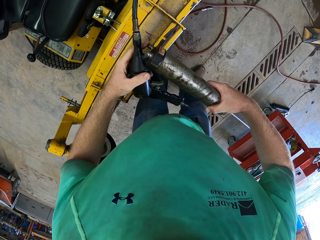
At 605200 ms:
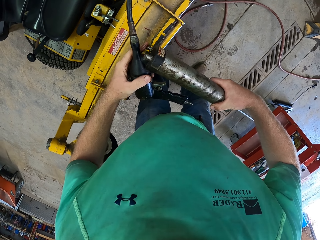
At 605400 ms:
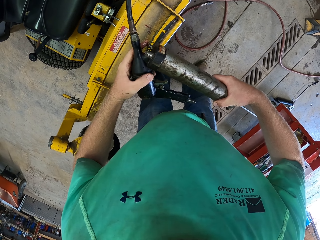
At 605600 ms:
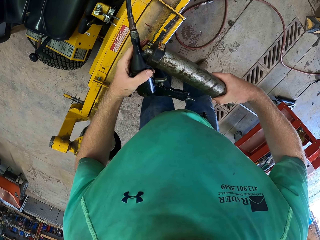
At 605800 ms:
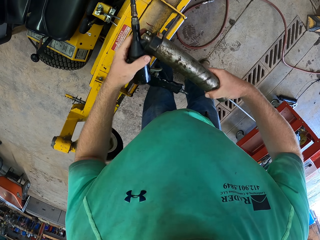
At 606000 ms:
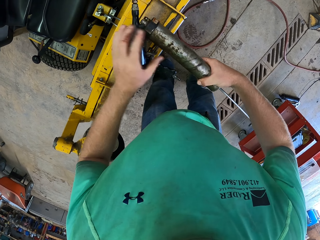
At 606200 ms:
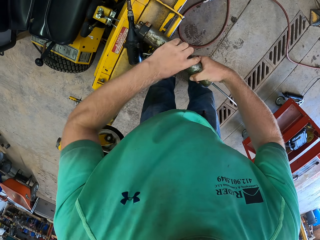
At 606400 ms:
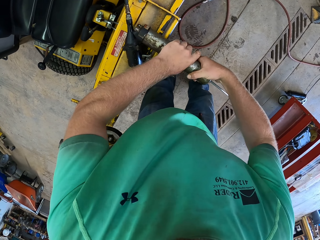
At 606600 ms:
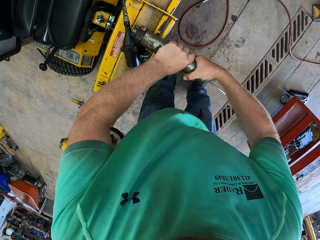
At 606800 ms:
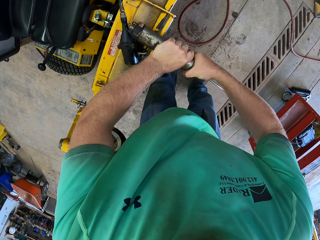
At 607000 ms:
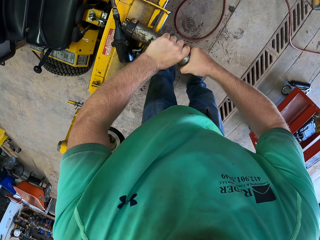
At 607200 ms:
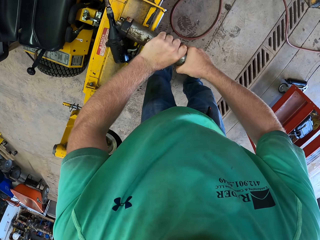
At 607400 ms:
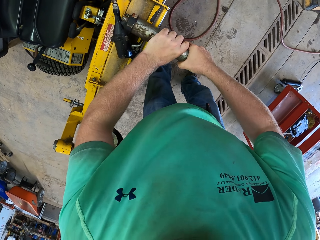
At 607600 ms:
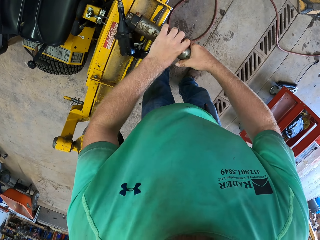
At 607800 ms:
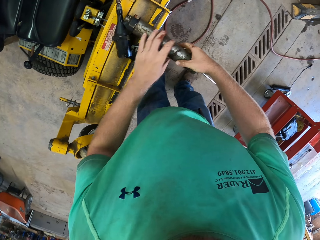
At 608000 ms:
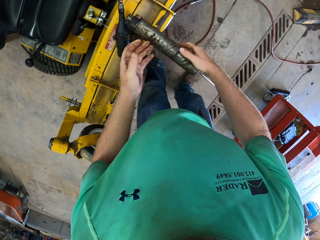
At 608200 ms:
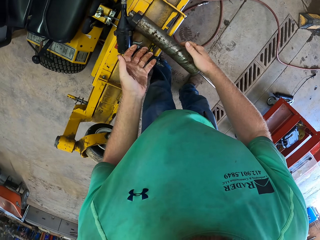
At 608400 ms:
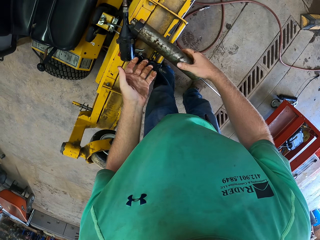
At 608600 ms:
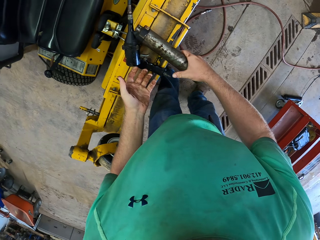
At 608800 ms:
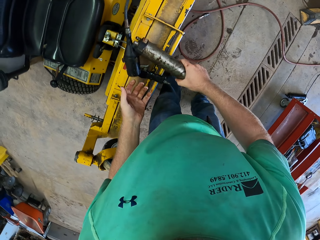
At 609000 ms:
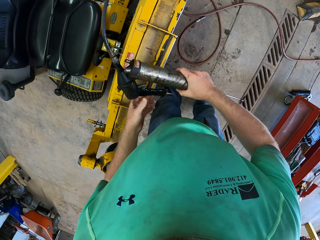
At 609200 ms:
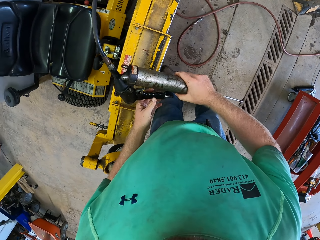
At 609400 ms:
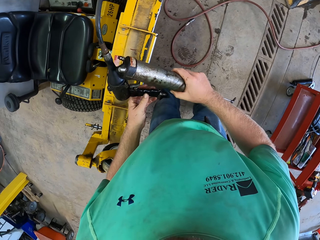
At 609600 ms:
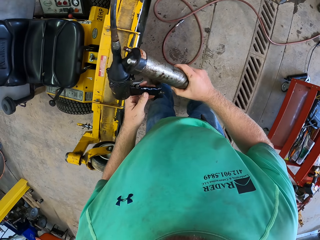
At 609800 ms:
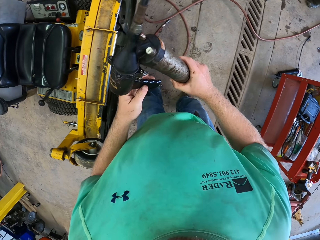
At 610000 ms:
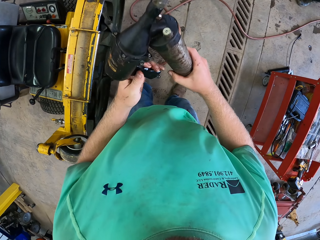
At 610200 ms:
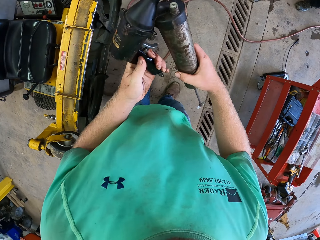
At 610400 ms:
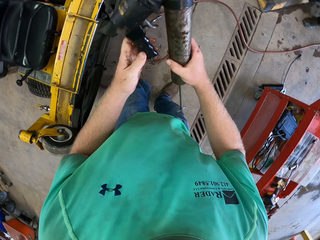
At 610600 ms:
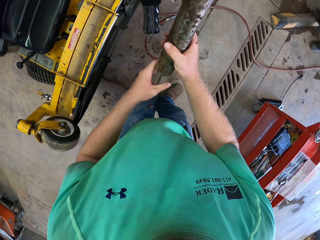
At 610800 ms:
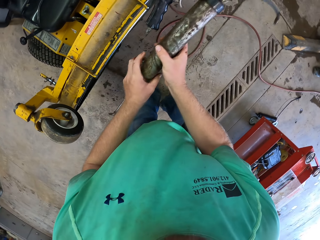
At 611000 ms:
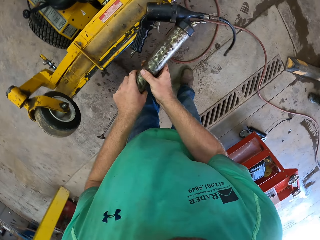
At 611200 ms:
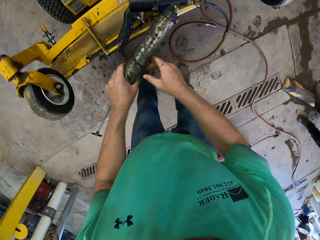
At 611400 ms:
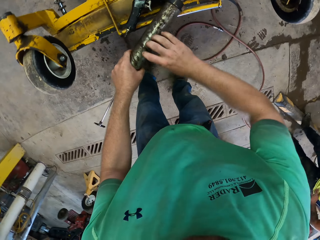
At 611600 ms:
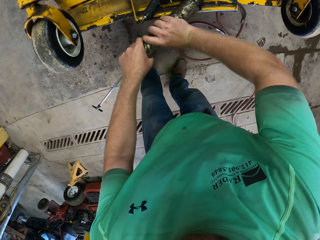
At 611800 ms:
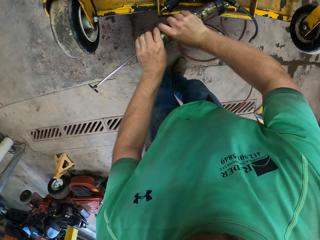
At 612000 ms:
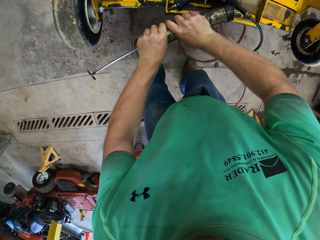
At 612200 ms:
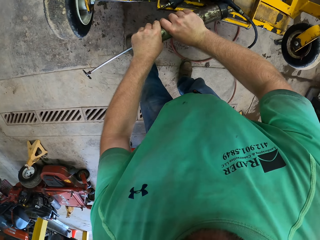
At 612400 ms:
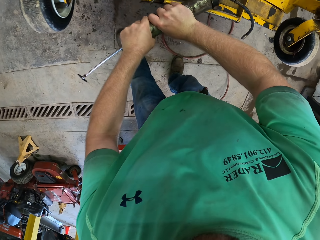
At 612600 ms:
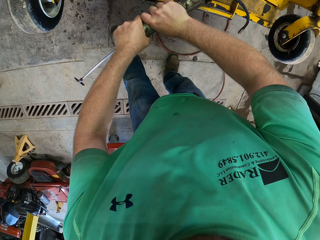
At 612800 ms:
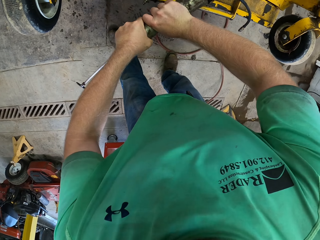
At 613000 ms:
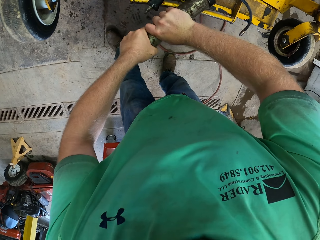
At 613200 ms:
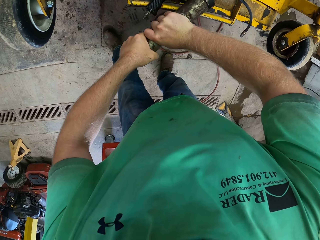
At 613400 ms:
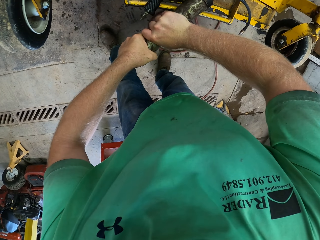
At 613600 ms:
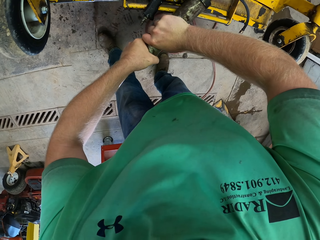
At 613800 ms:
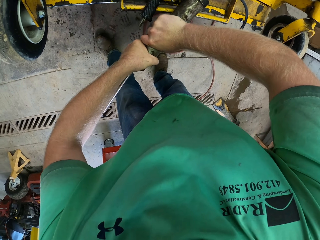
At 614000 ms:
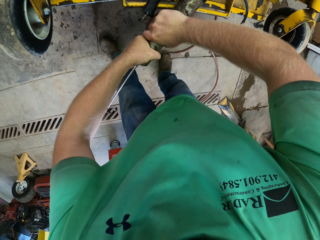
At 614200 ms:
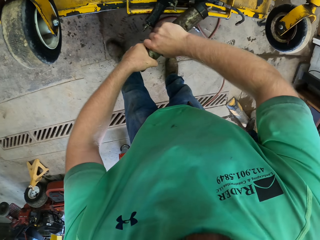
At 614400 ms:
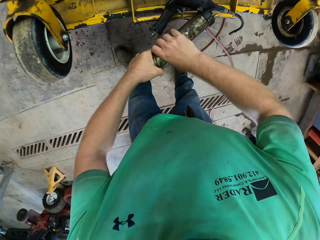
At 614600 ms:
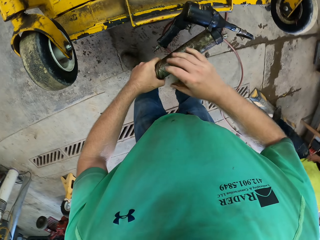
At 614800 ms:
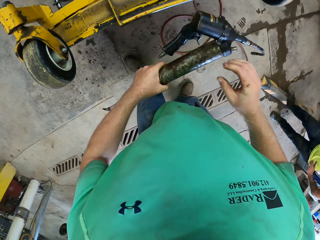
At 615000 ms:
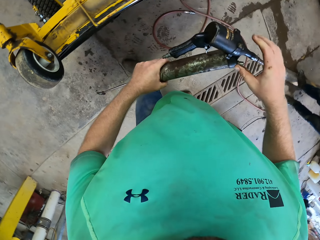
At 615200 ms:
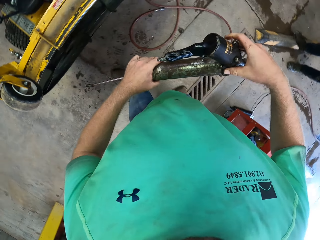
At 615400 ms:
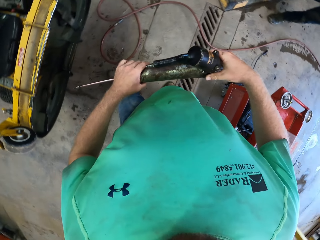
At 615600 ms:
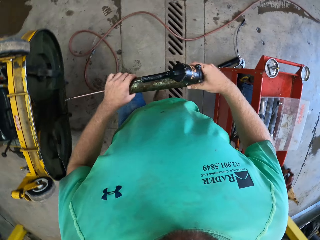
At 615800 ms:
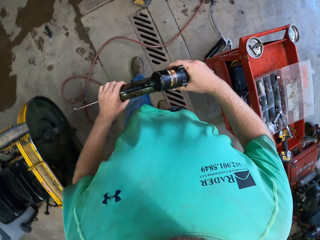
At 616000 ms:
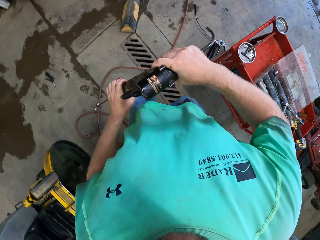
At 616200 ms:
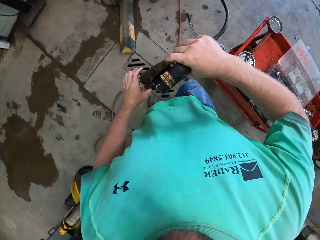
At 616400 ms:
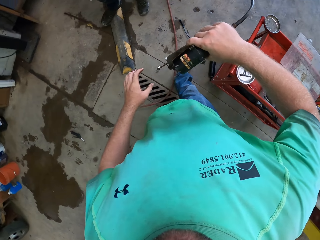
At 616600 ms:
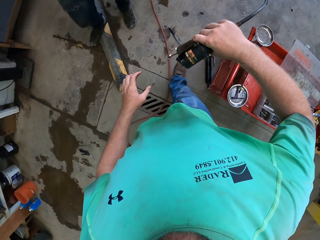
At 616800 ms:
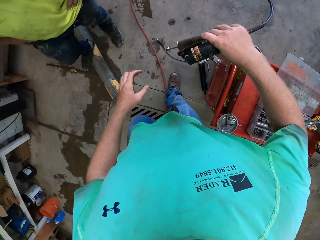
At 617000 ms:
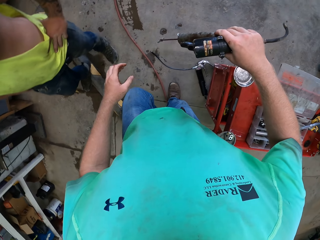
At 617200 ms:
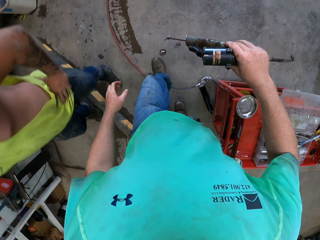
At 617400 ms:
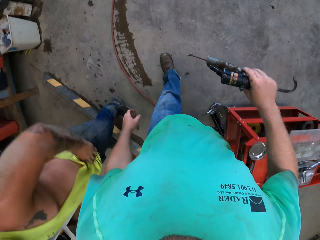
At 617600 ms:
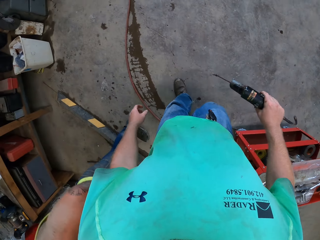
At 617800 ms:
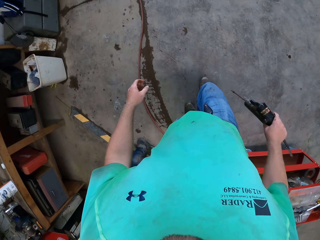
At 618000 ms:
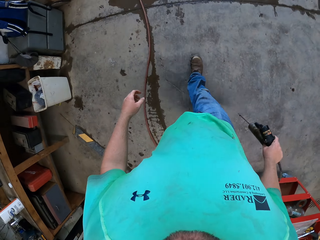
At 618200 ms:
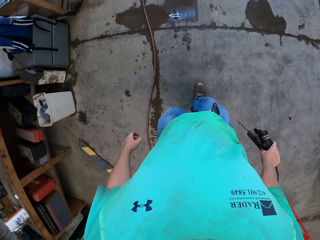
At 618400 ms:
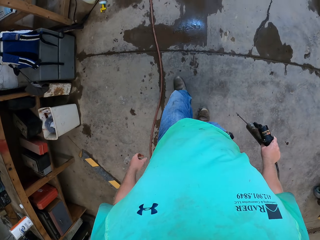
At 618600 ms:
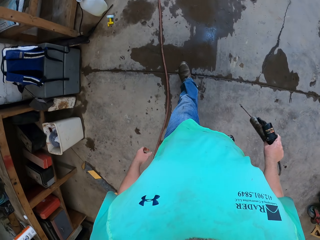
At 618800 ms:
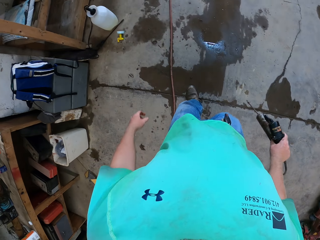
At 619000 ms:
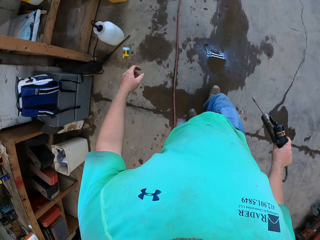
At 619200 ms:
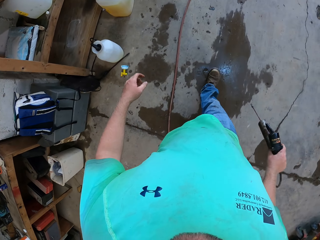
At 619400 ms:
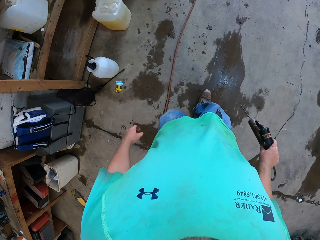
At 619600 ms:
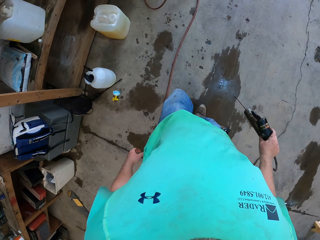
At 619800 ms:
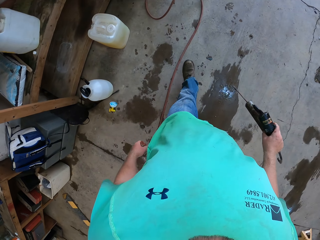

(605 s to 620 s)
The camera wearer holds the head of the grease gun. He loosens the cylinder of the spray gun on the machine with his hands. He takes the spray gun with his right hand. He tightens the grease gun. He loosens the cylinder of the spray gun on the machine with his hands. He takes the spray gun from the machine with his left hand. He moves around the workshop with the spray gun in his right hand.

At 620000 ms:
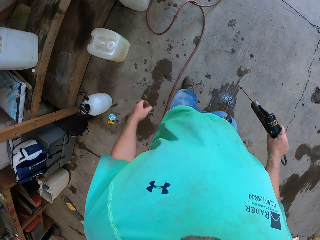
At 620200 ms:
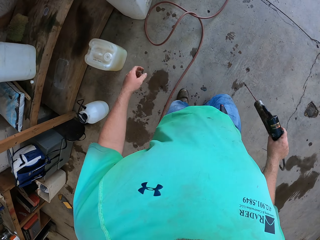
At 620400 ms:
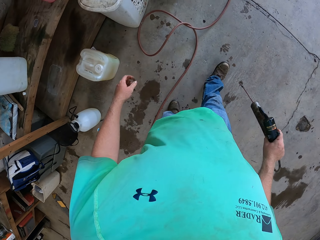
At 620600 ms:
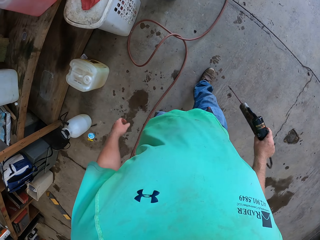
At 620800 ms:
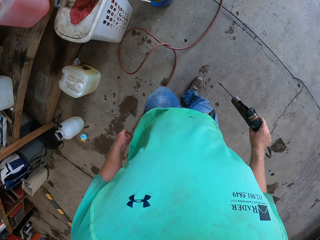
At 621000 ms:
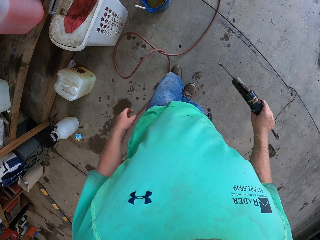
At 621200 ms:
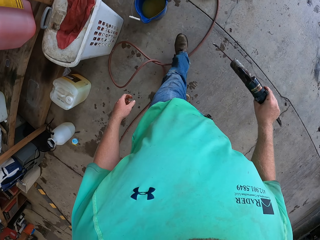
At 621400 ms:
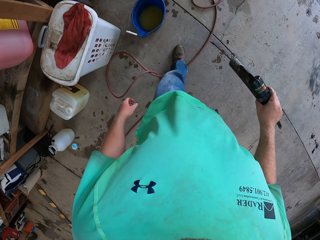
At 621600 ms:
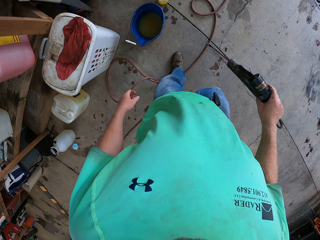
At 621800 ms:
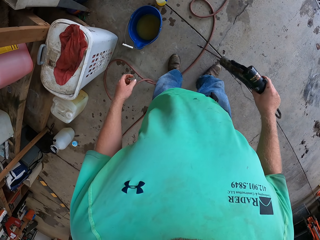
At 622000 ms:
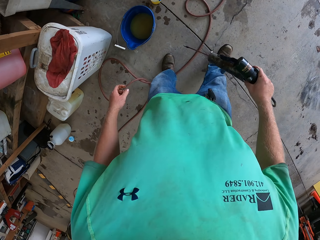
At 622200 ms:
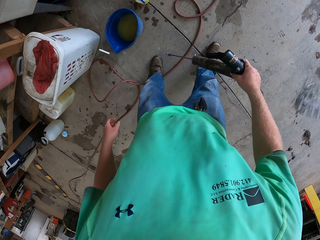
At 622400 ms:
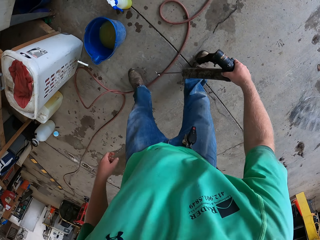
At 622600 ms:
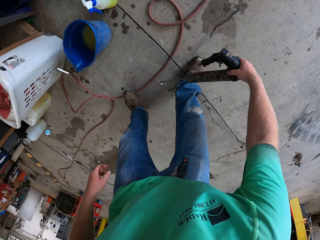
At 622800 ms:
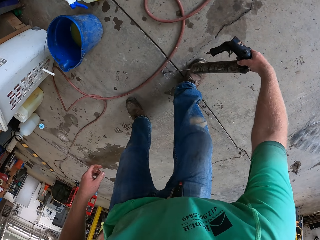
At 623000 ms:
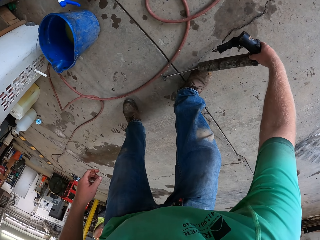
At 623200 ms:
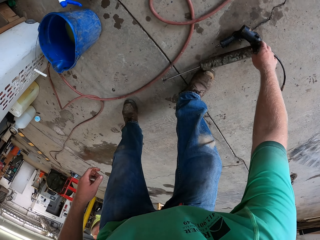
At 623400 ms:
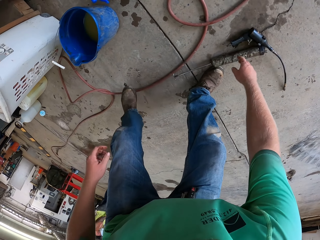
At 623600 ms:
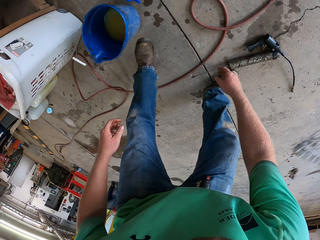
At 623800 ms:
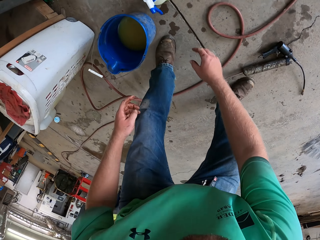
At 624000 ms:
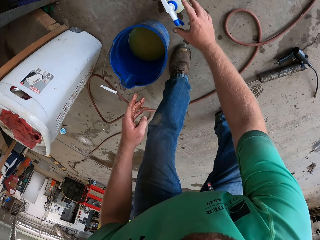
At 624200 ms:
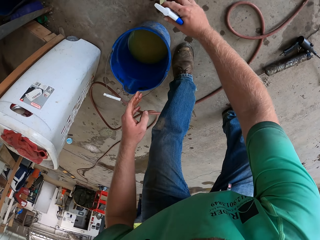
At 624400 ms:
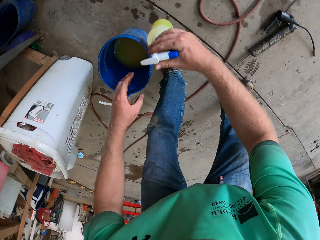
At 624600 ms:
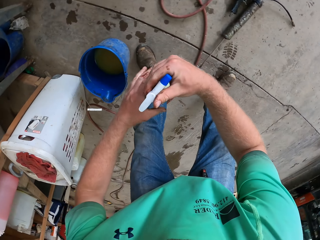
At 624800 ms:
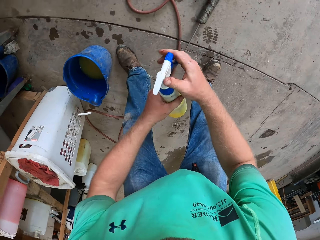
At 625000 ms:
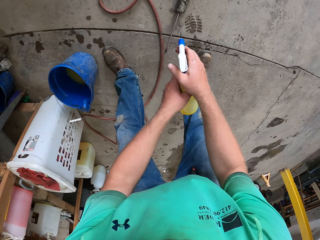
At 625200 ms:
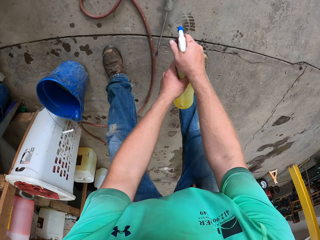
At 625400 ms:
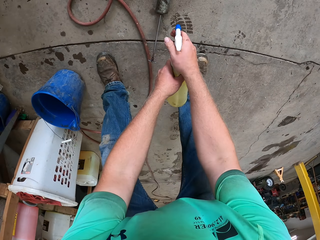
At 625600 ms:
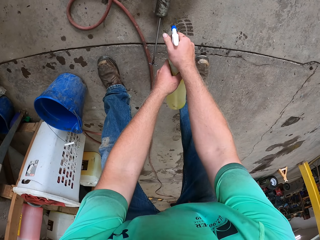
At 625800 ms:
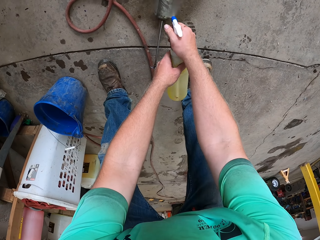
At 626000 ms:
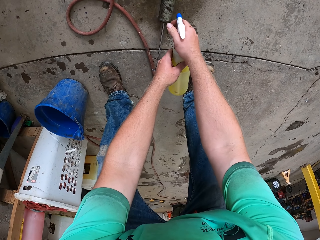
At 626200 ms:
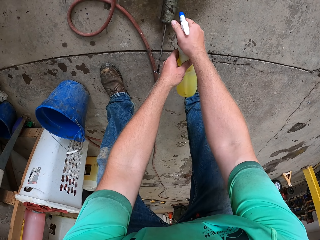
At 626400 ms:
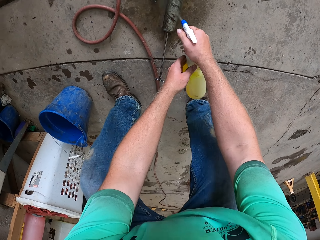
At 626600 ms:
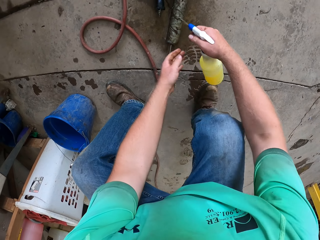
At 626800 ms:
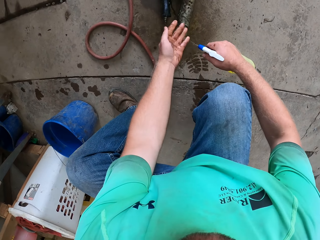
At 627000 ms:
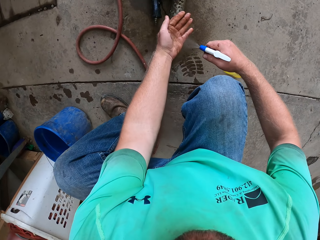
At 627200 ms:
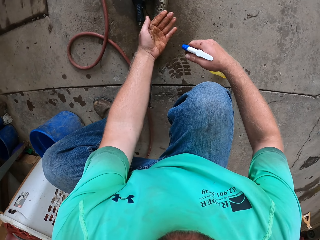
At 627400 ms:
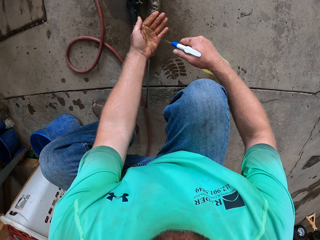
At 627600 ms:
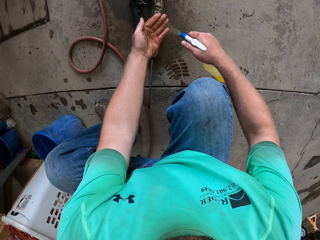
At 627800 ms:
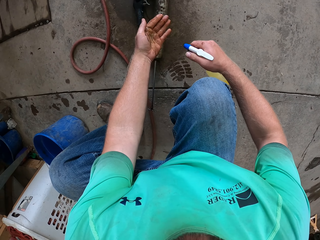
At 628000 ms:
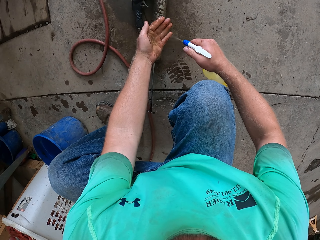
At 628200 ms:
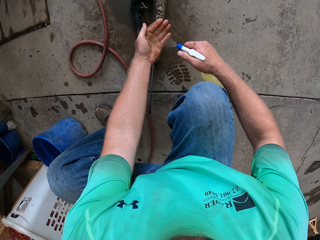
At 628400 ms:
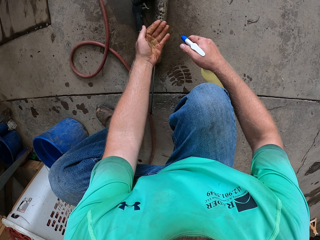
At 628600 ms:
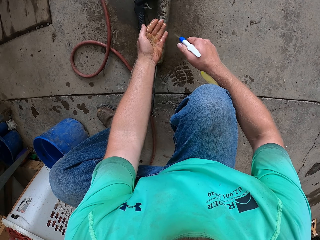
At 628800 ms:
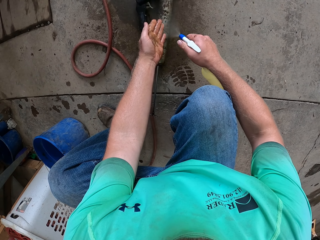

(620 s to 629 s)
The camera wearer drops the spray gun on the floor with his right hand. He takes a spray container on the floor with his right hand. He sprays the spray gun on the floor with fuel in the spray container in his hands. He sprays his left hand with fuel from the spray container.
